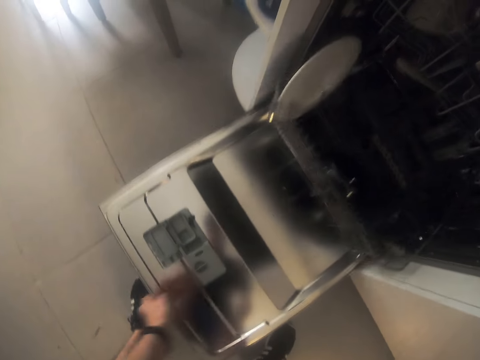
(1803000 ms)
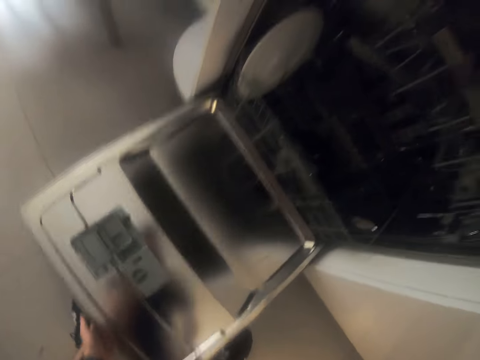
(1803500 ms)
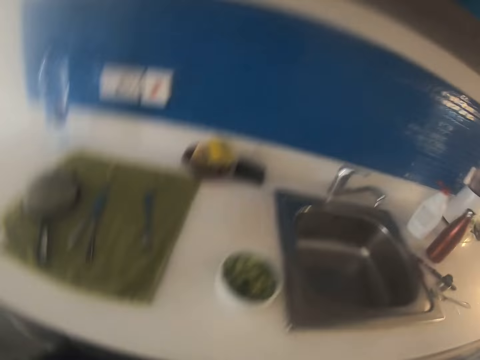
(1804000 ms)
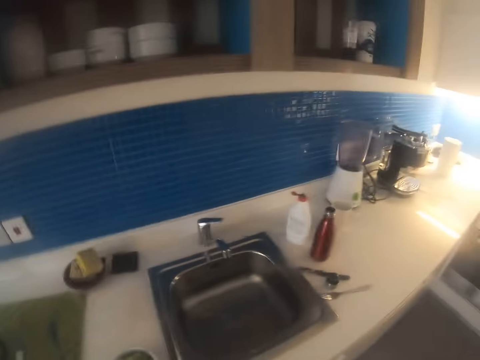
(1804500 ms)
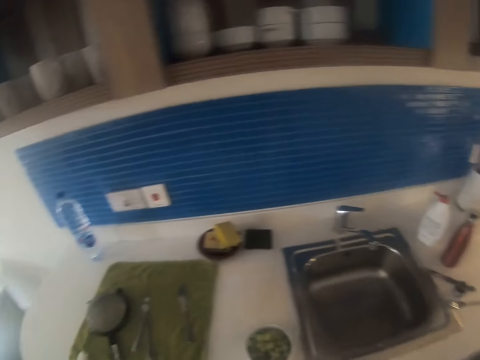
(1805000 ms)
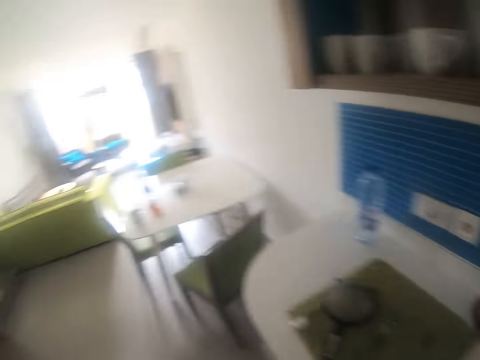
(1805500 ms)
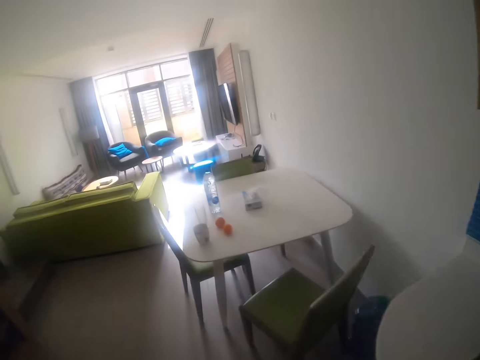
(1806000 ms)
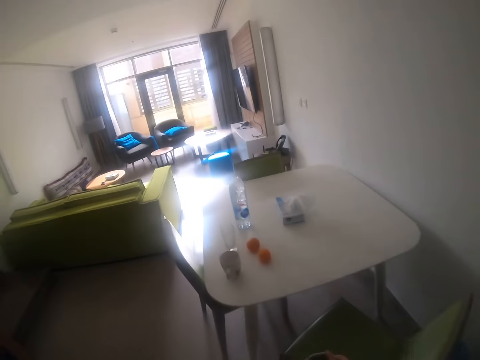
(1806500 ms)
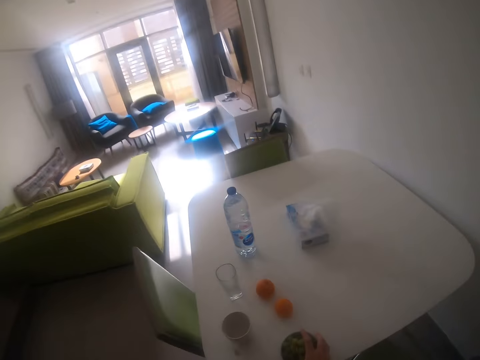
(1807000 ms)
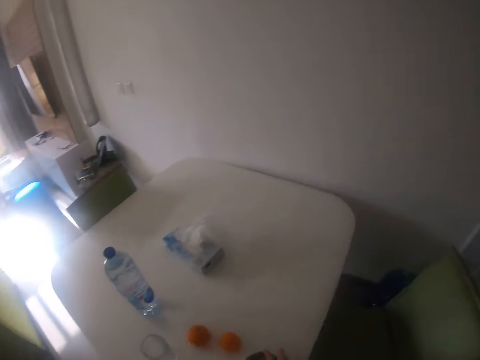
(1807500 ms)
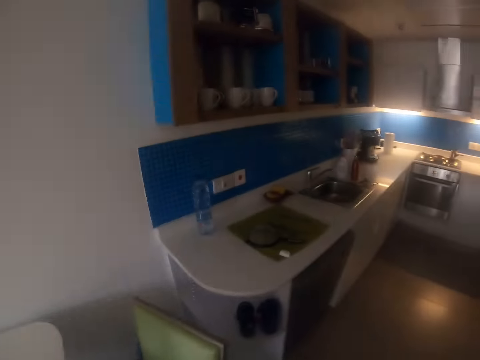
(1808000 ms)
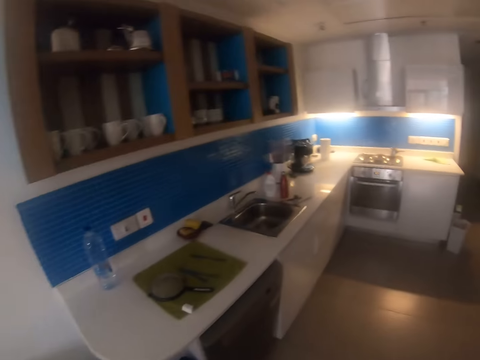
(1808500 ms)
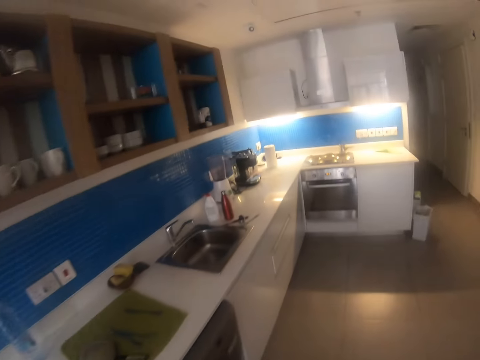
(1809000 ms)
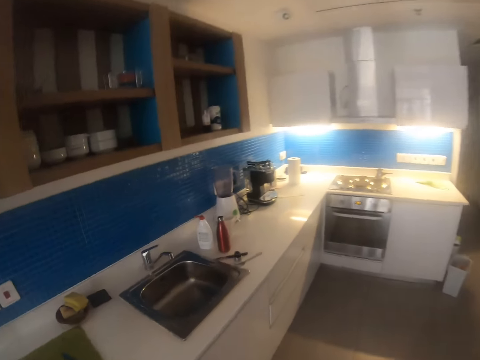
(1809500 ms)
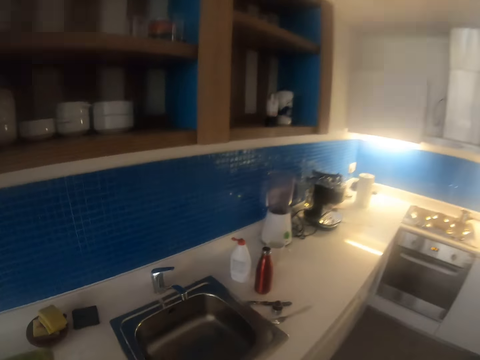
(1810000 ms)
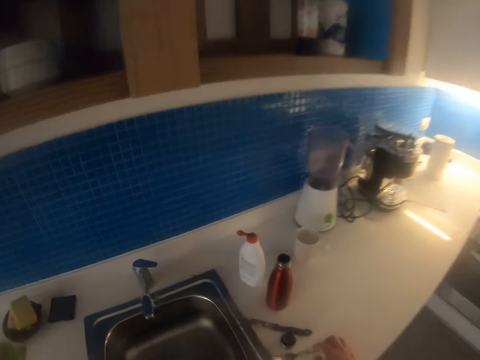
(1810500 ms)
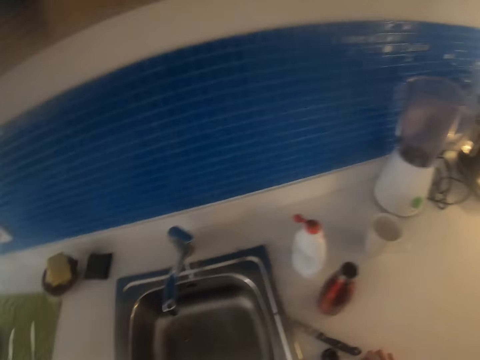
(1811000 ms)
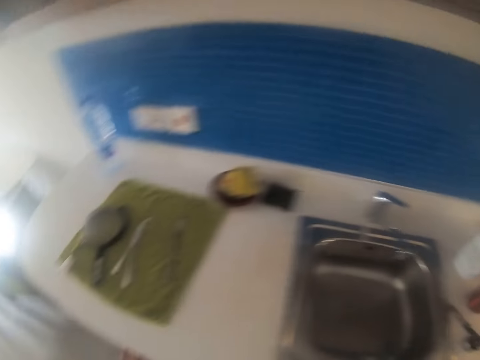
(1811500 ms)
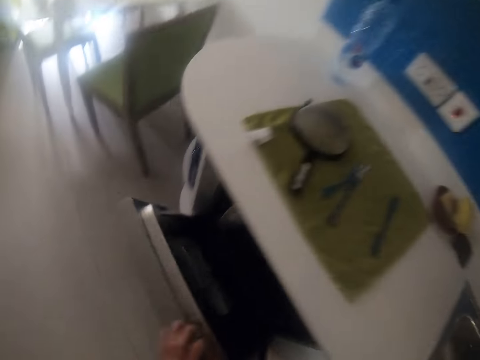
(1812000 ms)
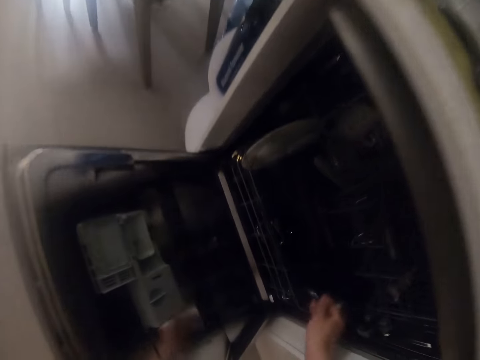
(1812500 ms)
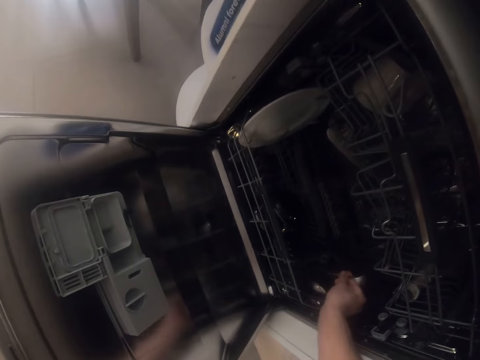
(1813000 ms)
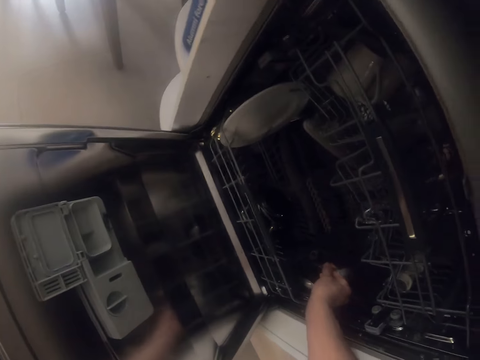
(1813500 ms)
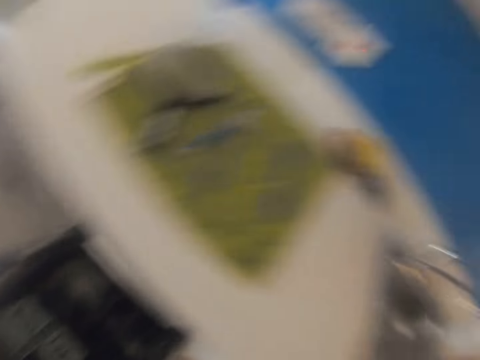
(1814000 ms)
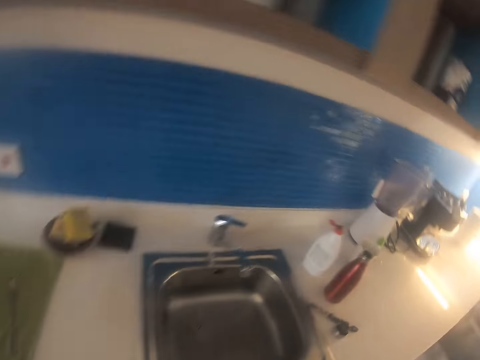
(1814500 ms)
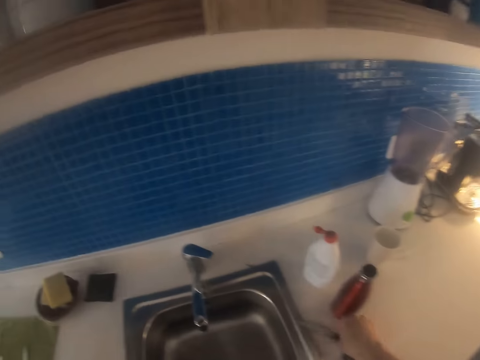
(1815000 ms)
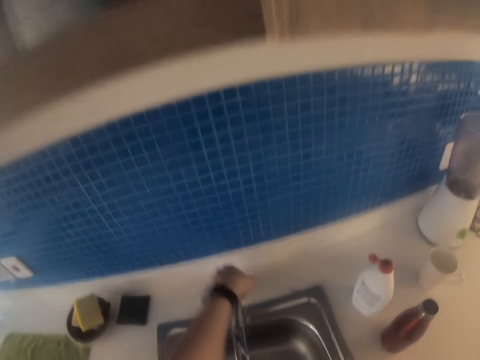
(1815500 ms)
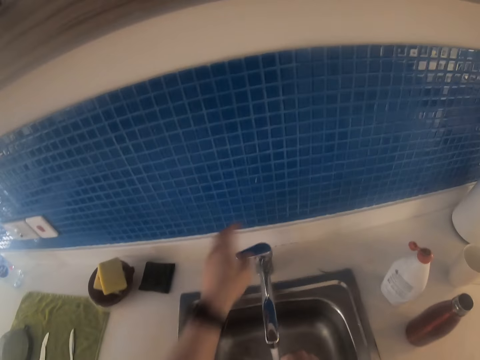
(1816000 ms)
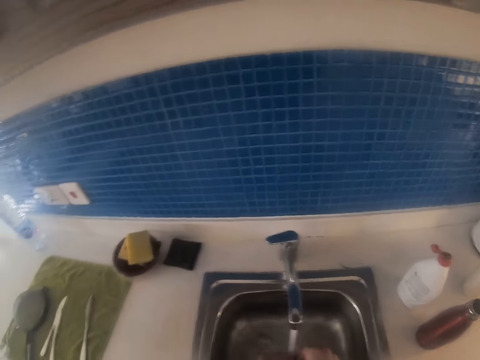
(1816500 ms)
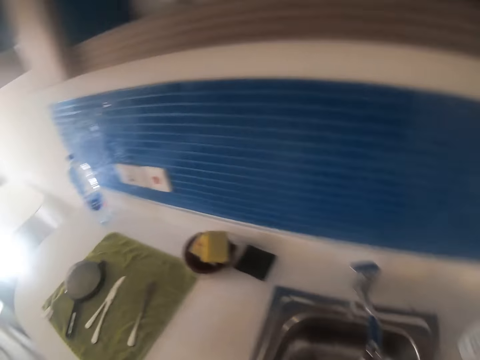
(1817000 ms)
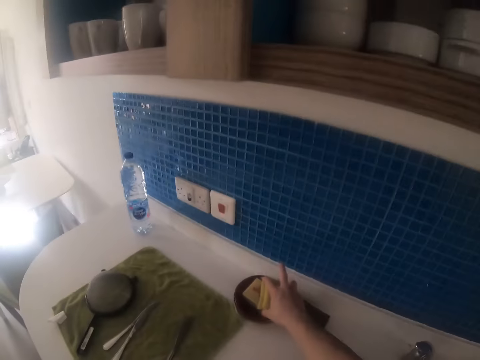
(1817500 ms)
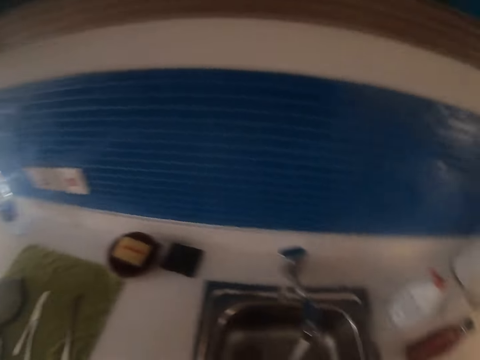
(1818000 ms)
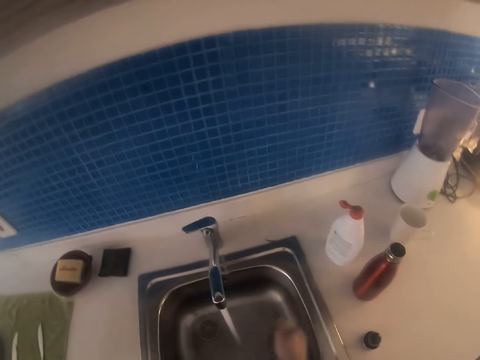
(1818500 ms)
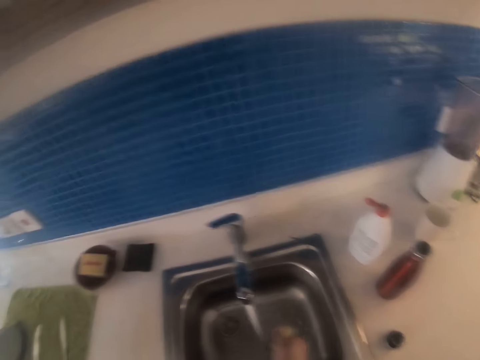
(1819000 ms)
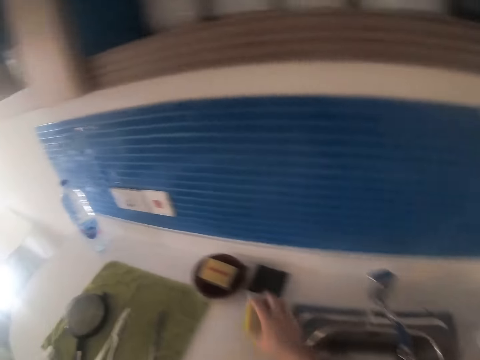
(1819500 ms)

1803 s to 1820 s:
The camera wearer pushes the spoon rack. They close the utensil cabinet. They look around. They walk around in the kitchen. They open the utensil cabinet. They put the spoon on the spoon rack. They look around. They pick up the knife. They open the tap. They wash the knife. They pick up the sponge. They wash a spoon. They wash the knife.

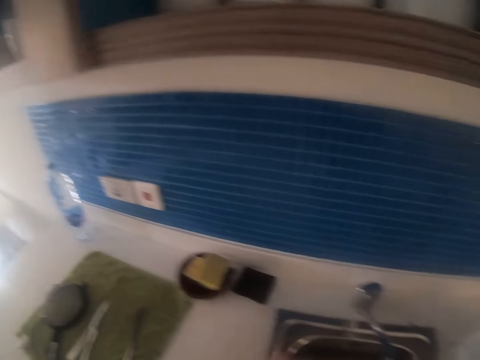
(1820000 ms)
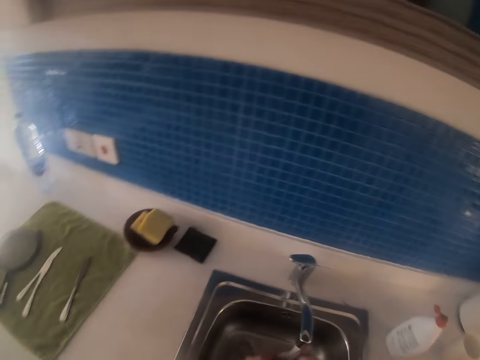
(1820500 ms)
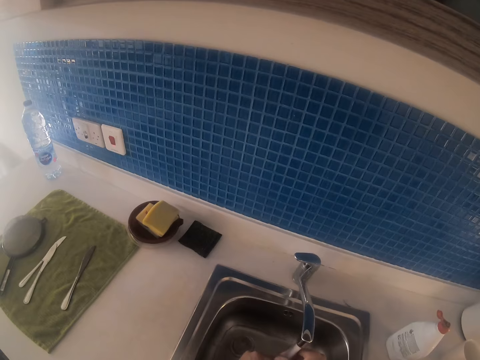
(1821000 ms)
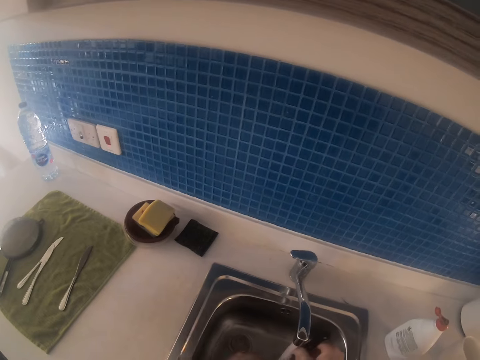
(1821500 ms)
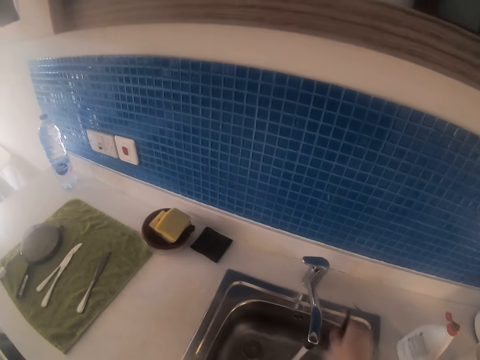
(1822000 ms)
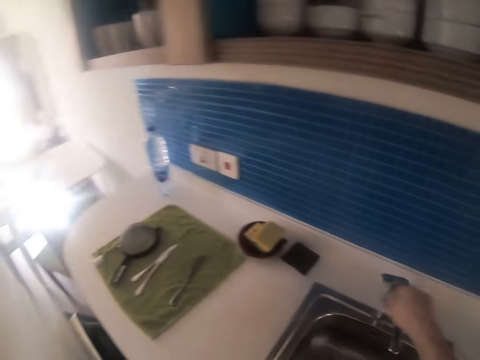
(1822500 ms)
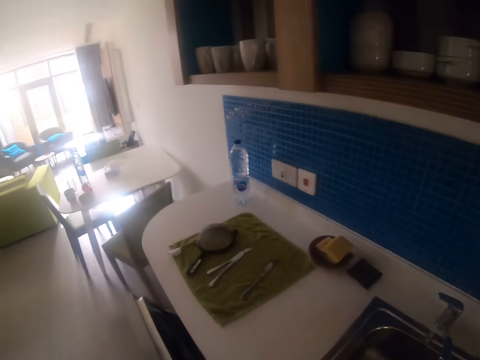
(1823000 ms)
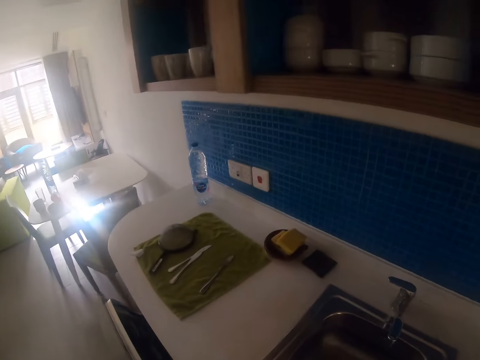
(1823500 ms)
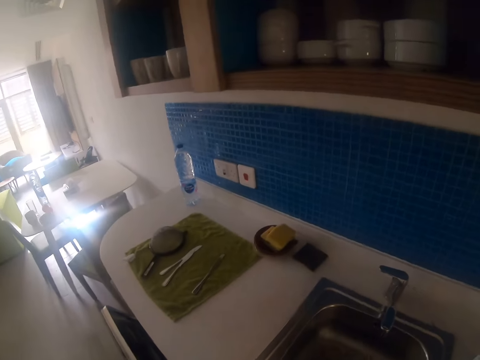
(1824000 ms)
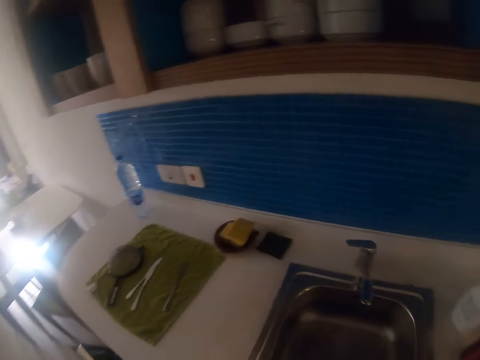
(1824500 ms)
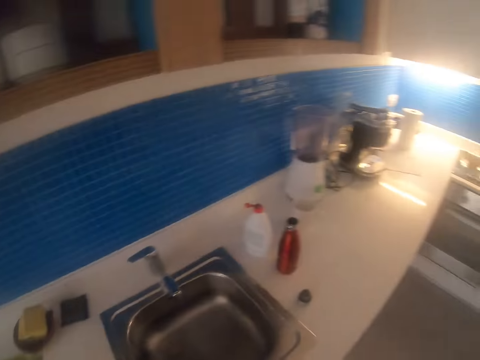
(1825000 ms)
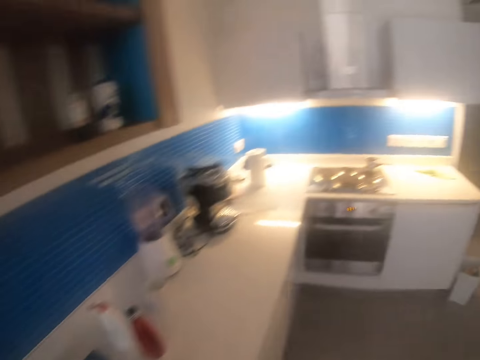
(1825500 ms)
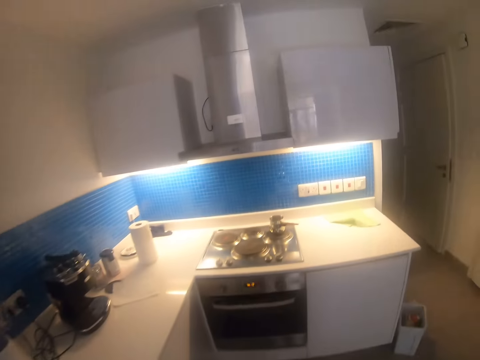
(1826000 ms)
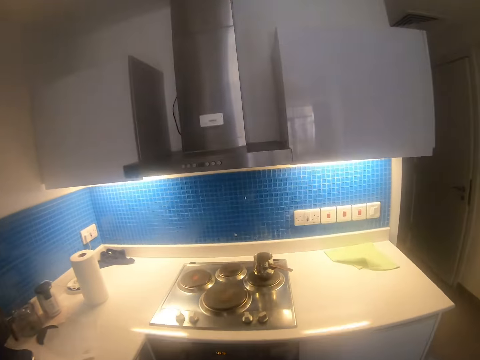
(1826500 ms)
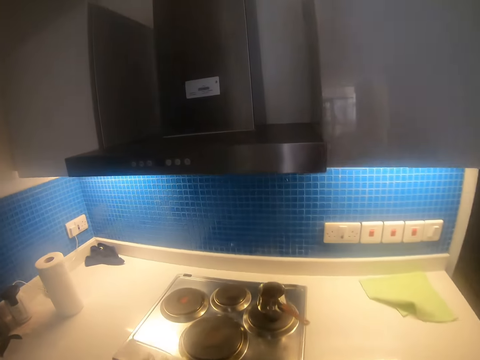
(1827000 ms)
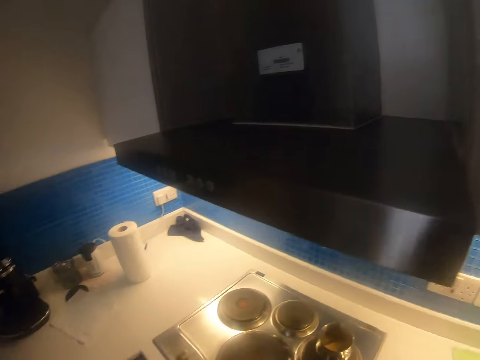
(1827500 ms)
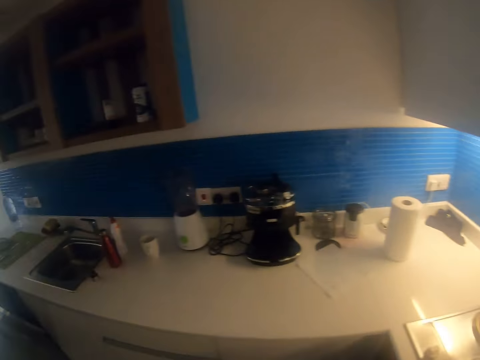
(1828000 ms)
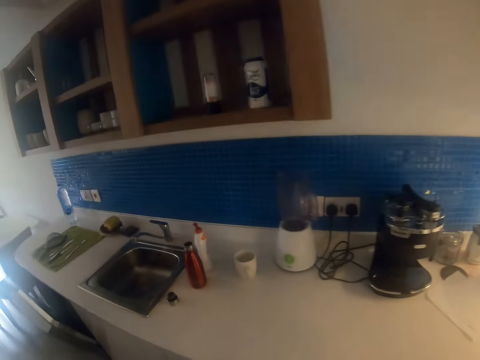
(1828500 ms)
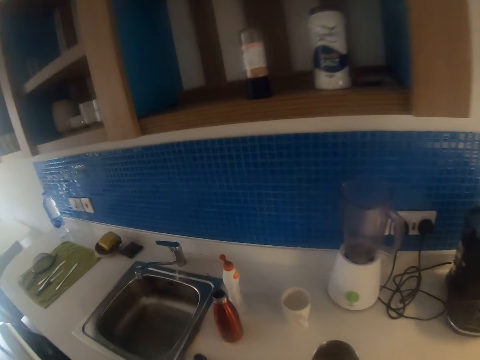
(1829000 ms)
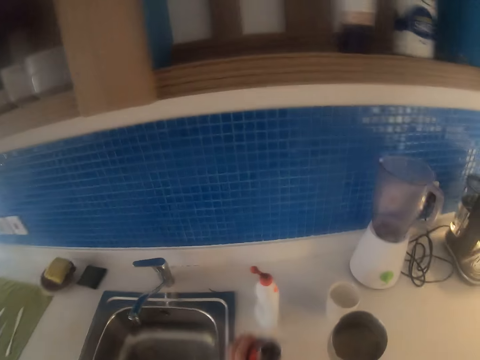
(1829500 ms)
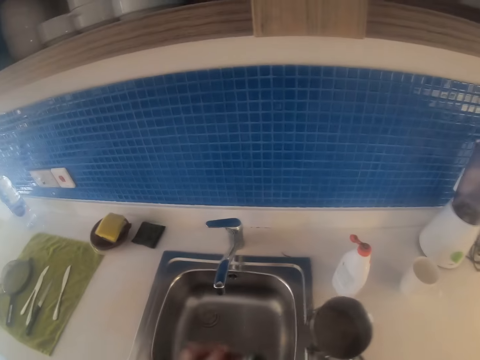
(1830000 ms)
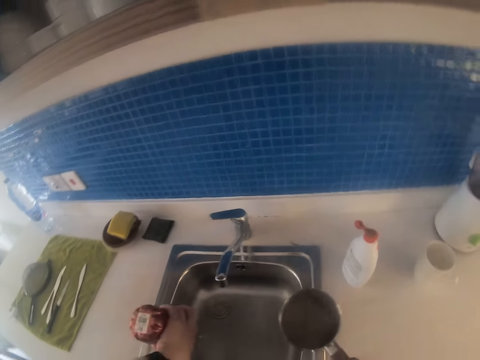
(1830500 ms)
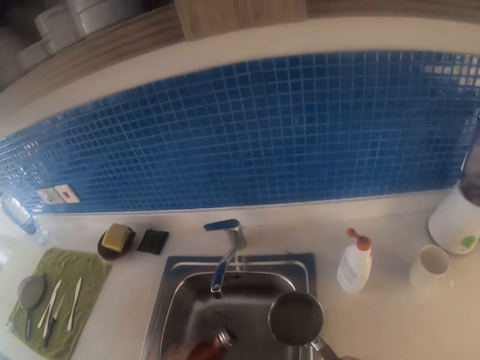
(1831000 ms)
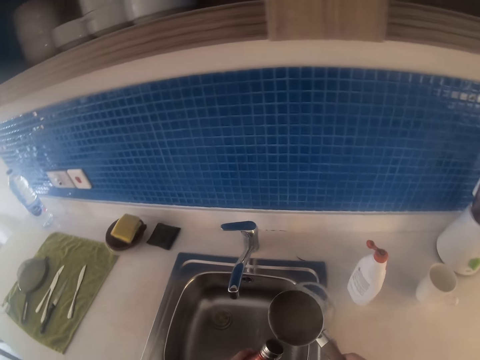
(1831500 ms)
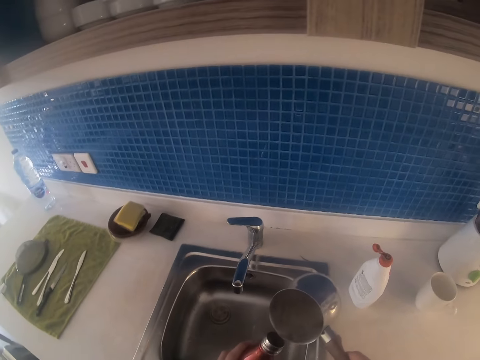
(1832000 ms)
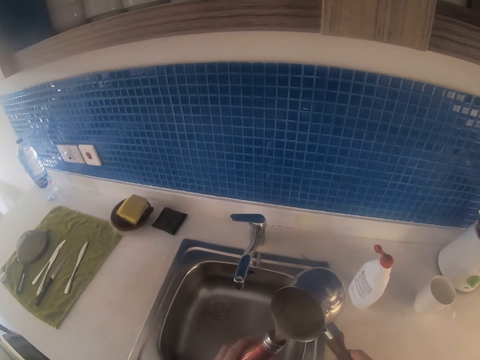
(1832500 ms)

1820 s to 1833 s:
The camera wearer places the sponge on the tin. They rinse the knife. They close the tap. They look around. They walk around. They pick up a bottle. They lift the bottle. They pour something from the bottle. They pour something into the bottle.
